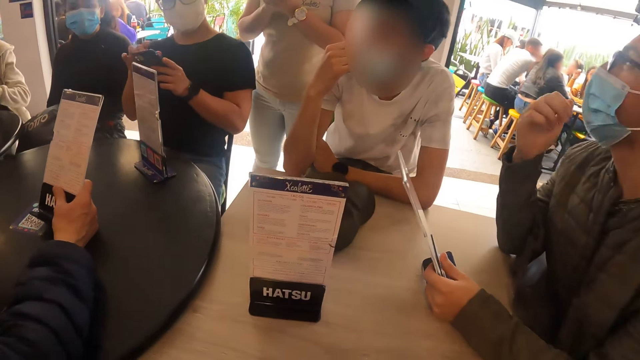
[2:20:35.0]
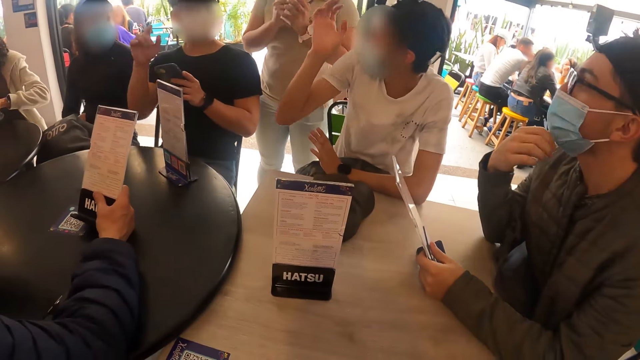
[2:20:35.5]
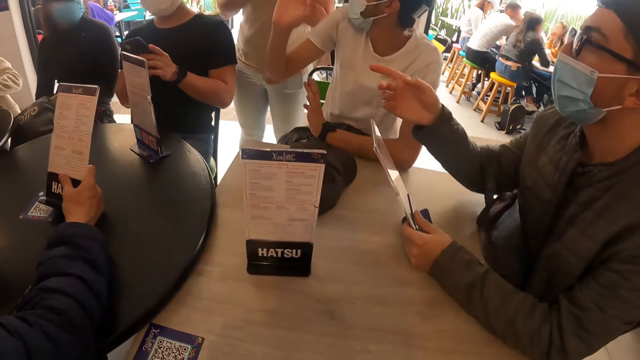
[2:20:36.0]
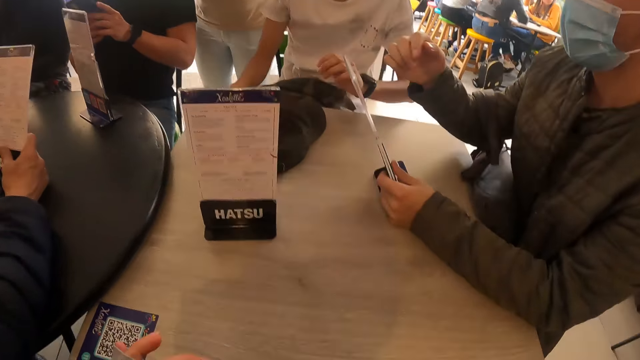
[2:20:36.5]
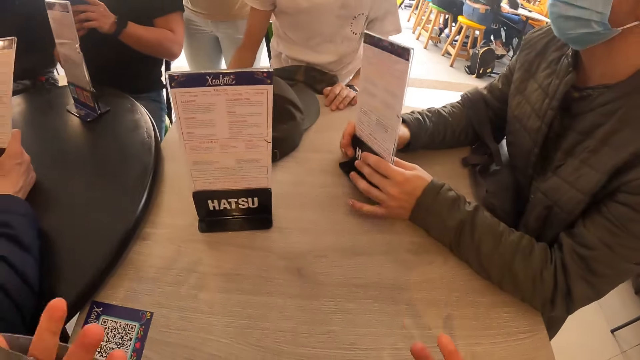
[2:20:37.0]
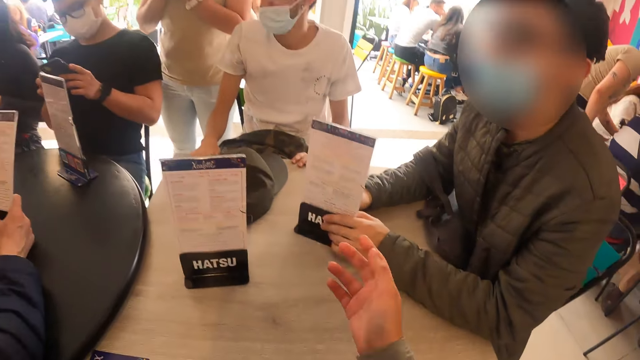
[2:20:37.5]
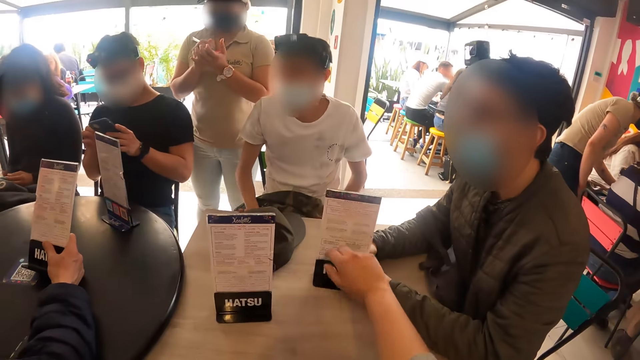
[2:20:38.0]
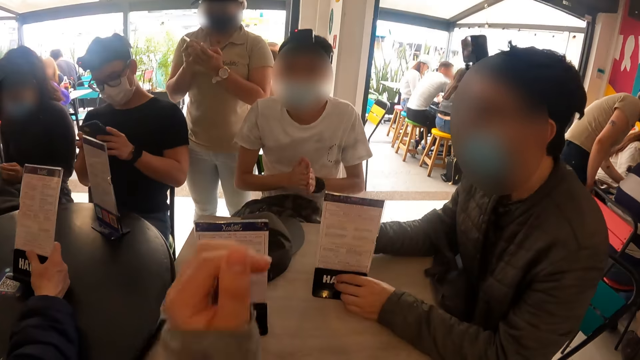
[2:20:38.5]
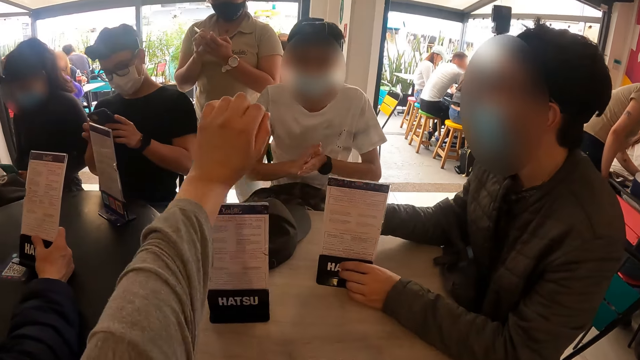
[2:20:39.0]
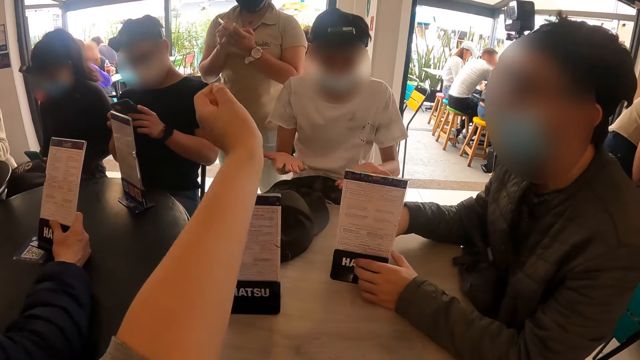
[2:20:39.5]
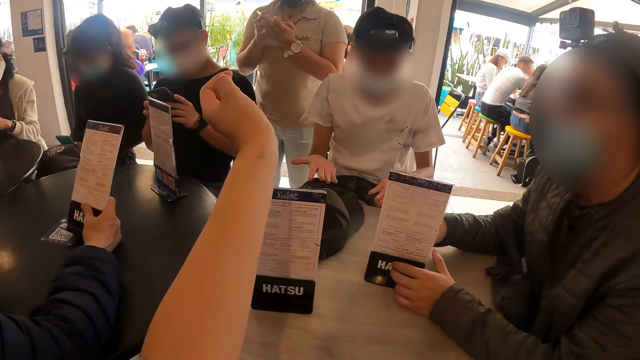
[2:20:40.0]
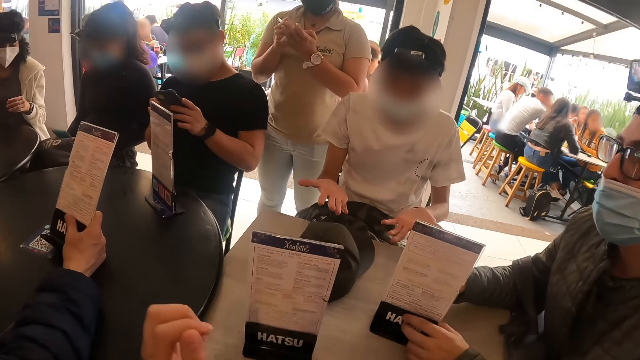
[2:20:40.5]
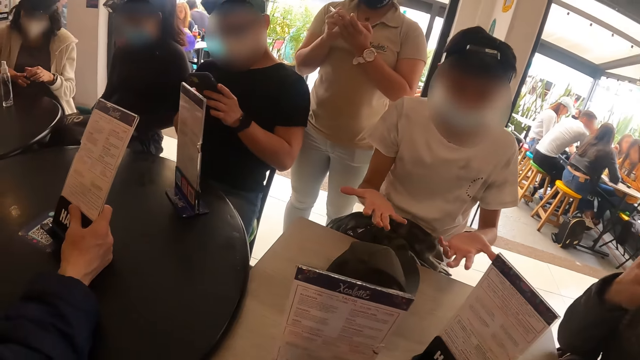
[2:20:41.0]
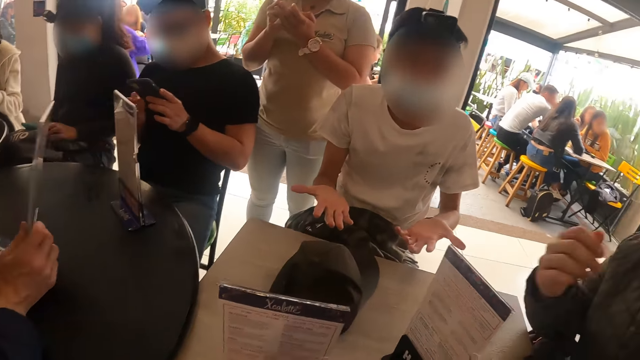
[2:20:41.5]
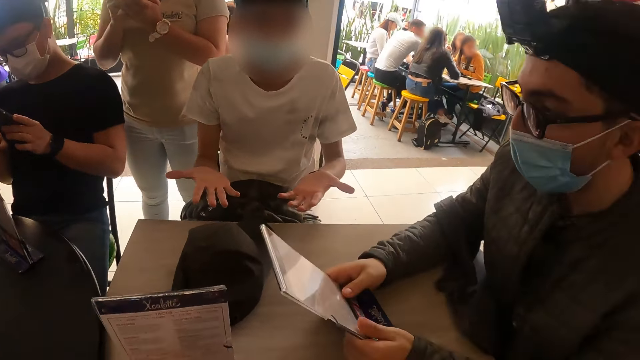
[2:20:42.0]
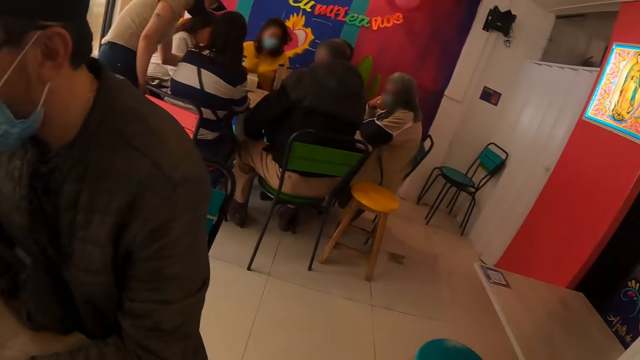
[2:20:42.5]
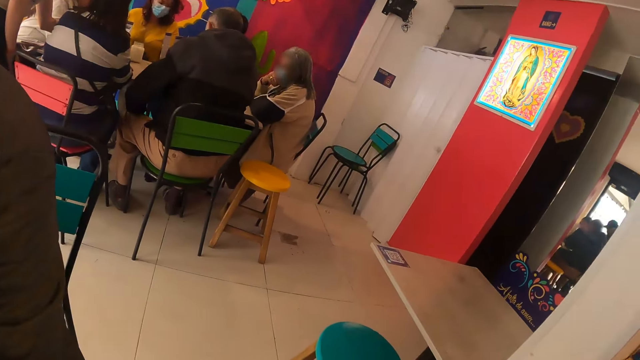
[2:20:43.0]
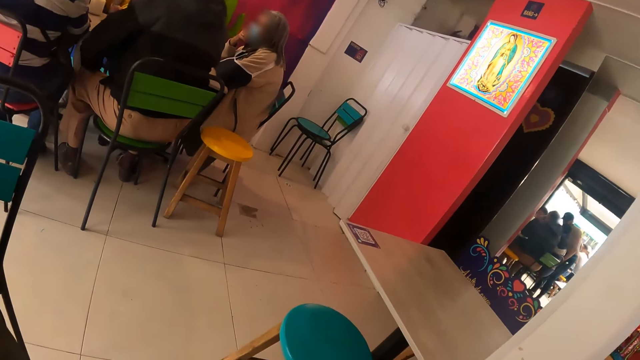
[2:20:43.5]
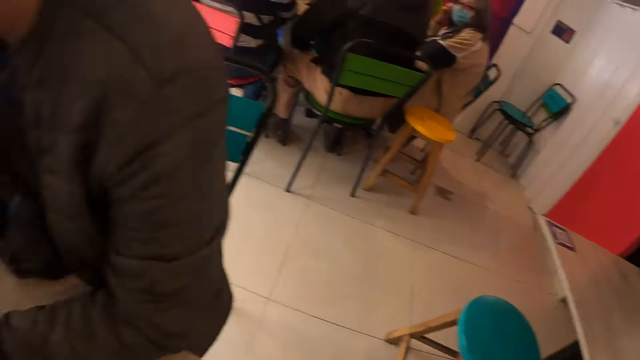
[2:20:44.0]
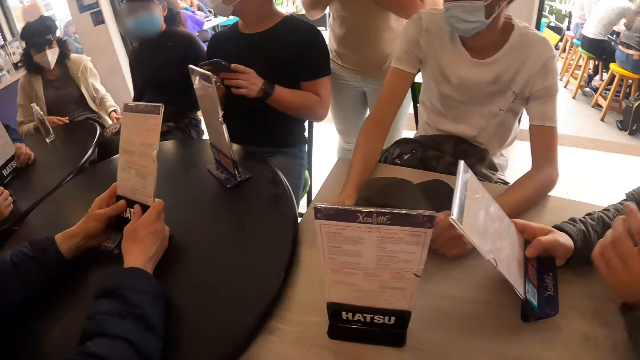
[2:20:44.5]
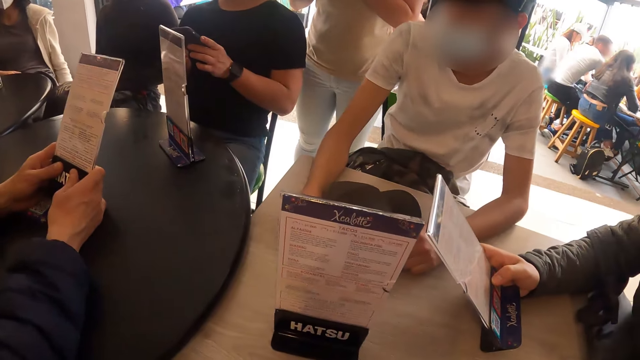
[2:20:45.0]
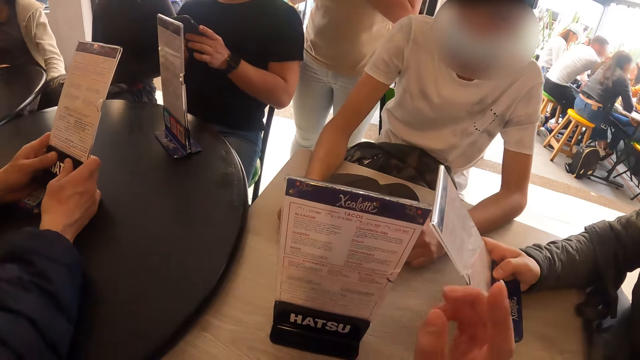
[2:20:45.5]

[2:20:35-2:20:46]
The man raises his right hand. Another man touches the facemask on his face with his right hand. A third man raises his right hand. The second man points with his right hand. The camera wearer looks around. The first man holds the phone in his left hand with both hands. The third man touches the table with both hands. The second man holds the tabletop menu in his left hand with his right hand. The camera wearer pulls up her right sleeve with her left hand. She pulls up her left sleeve with her right hand. The third man rubs his hands against each other. The first man rubs his hands against each other. The second man touches his facemask with his right hand. A fourth man turns the tabletop menu in his right hand. The second man holds the tabletop menu in his left hand with his right hand. The camera wearer looks around. The second man raises his left hand.

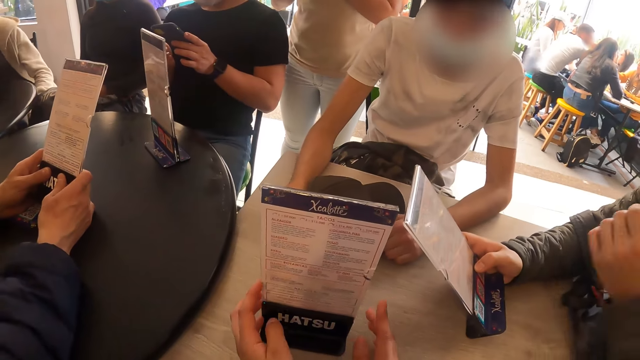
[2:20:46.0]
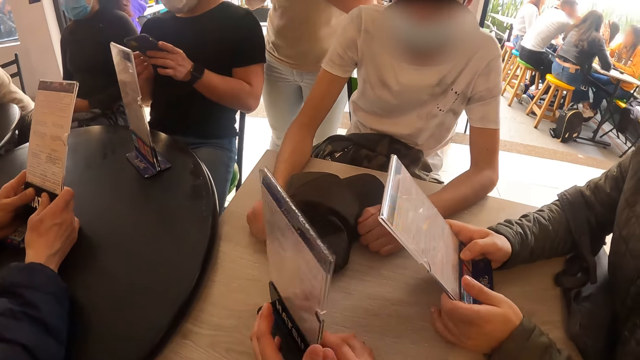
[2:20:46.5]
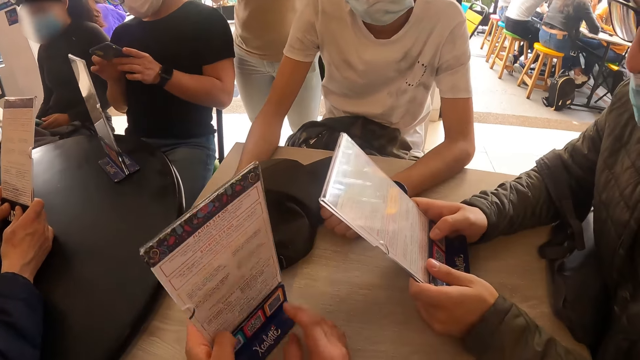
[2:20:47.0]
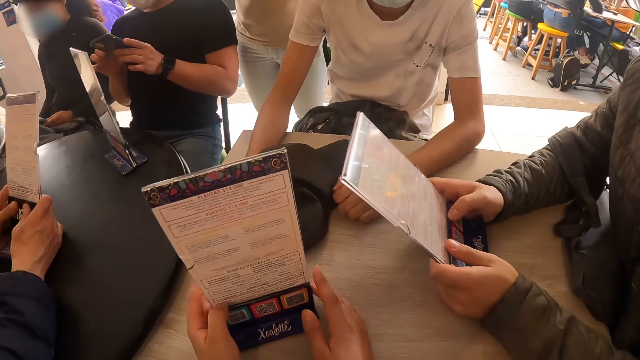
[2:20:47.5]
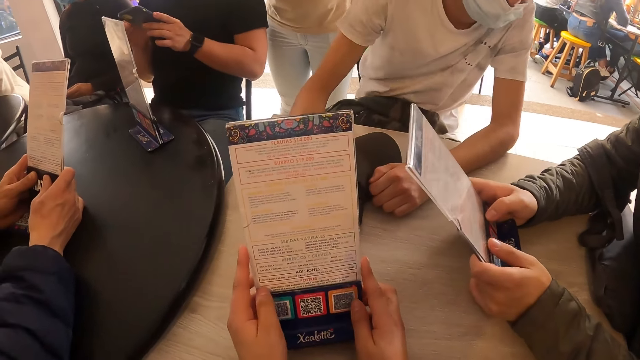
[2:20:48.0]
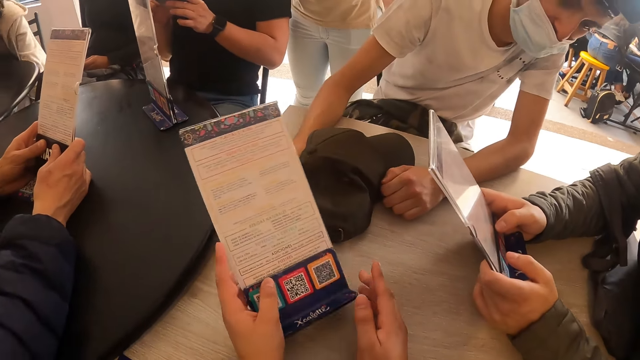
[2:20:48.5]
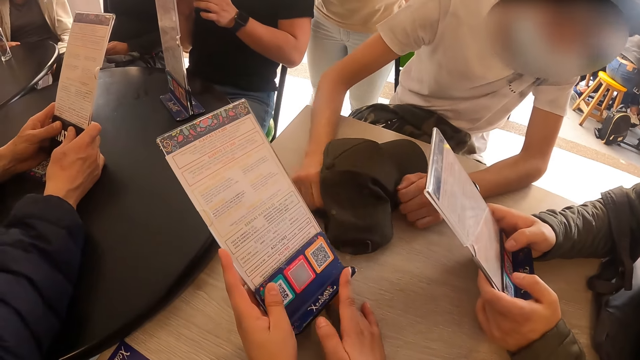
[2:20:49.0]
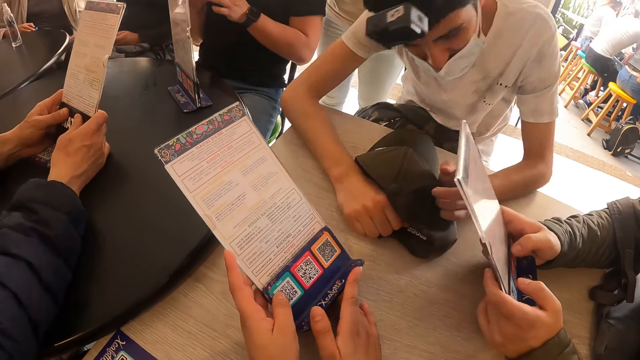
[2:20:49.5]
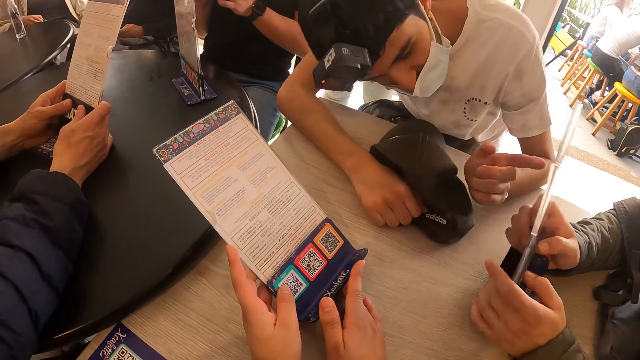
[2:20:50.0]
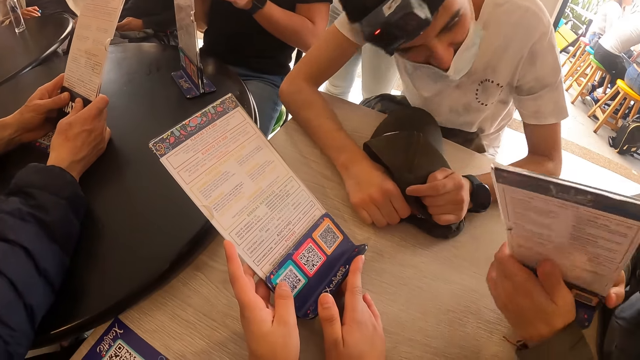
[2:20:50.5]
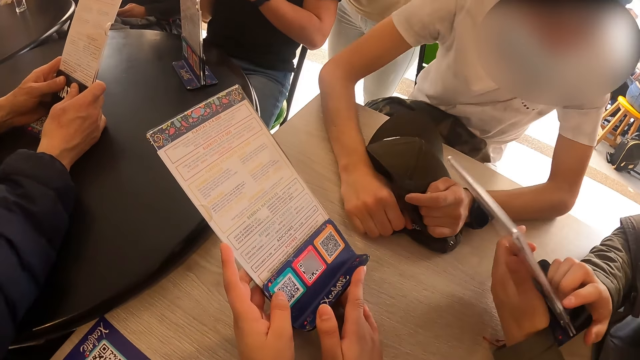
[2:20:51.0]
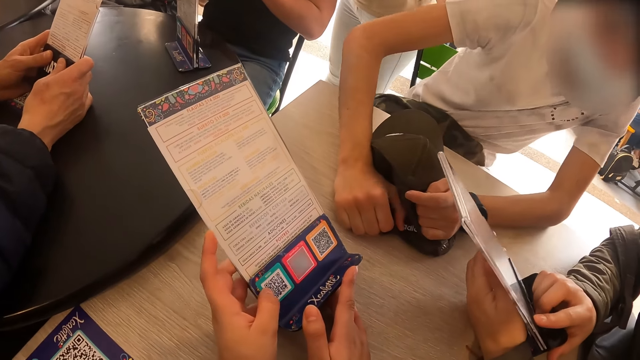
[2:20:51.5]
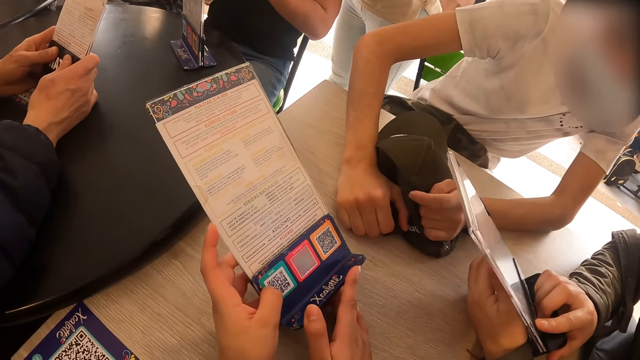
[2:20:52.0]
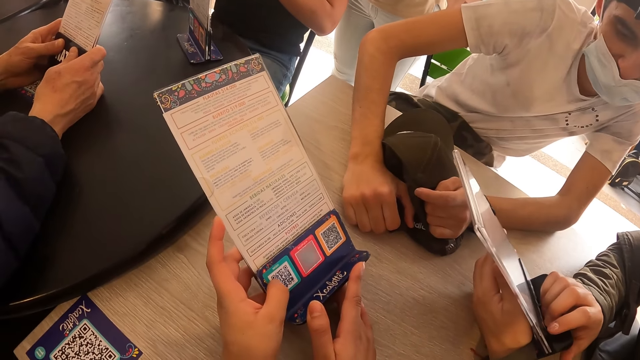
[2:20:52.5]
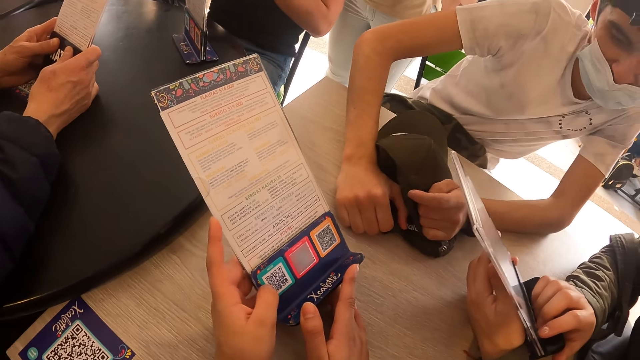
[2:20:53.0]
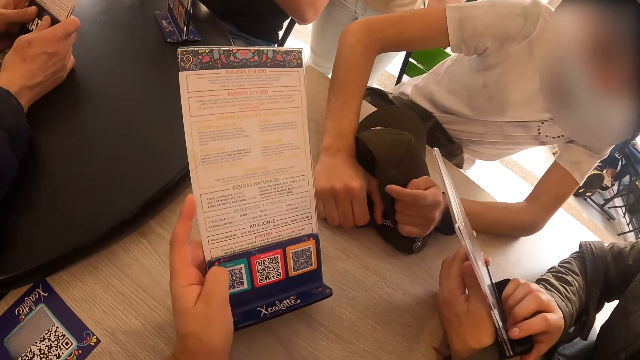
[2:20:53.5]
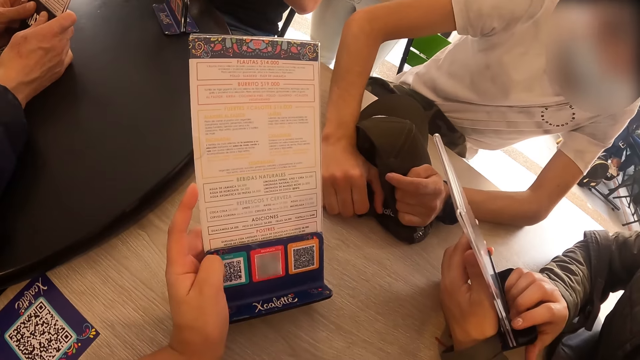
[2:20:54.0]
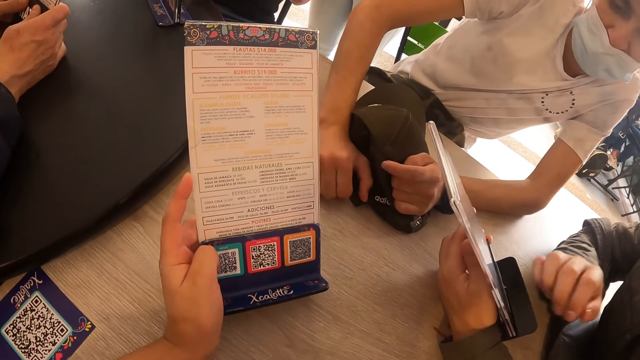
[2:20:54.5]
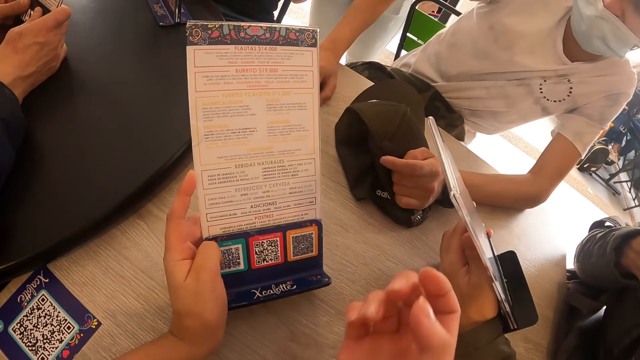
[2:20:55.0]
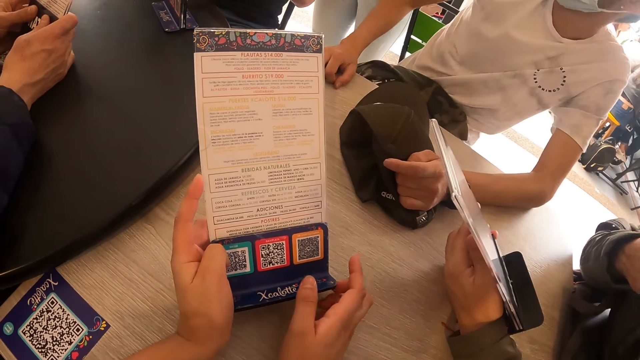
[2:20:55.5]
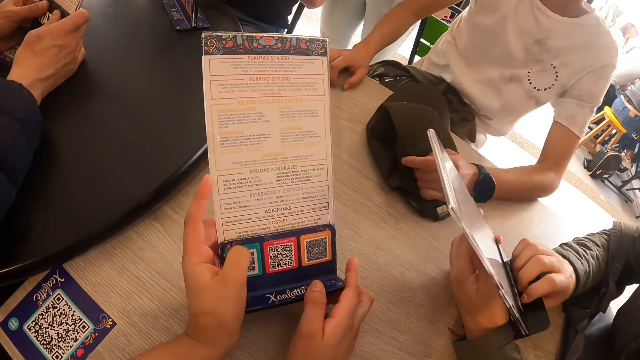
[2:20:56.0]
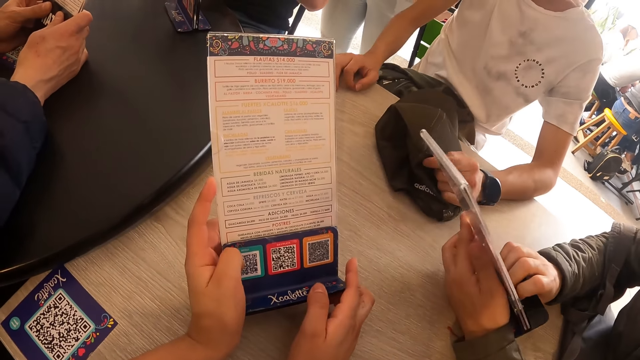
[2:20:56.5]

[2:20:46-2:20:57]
The camera wearer holds the tabletop menu or food menu on the table with both hands. She rotates the tabletop menu on the table with both hands. The man holds the tabletop menu in his right hand with his left hand. The camera wearer takes the tabletop menu on the table with her left hand. She looks at the food menu. She holds the tabletop menu in her left hand with her right hand. Another man moves the cap on the table with both hands. He nudges the tabletop menu in the hands of the first man with his left hand. The first man turns the tabletop menu over with both hands. The camera wearer touches the tabletop menu in her left hand with her right hand. The second man converses with the waitress. The first man holds the tabletop menu in his left hand with his right hand.
